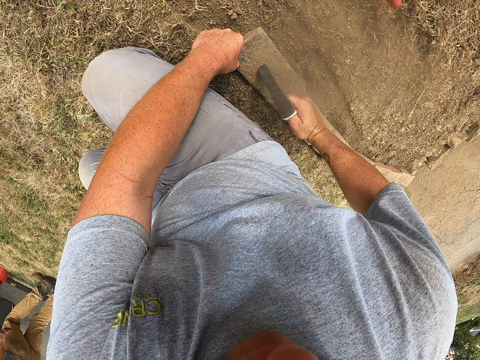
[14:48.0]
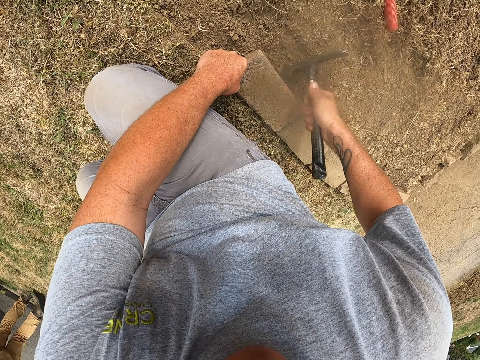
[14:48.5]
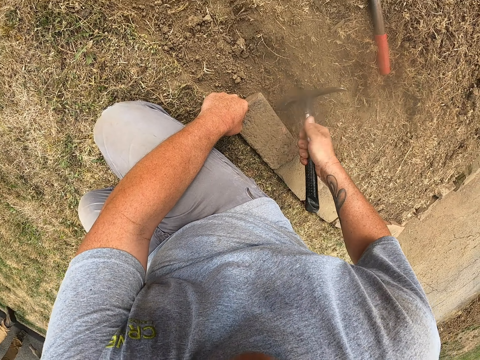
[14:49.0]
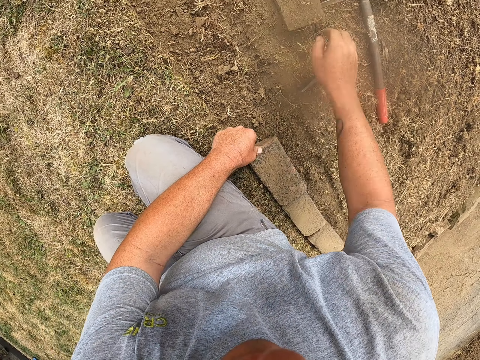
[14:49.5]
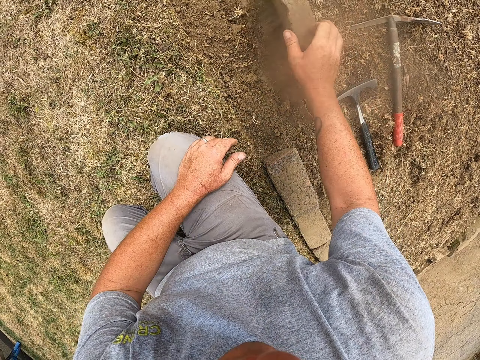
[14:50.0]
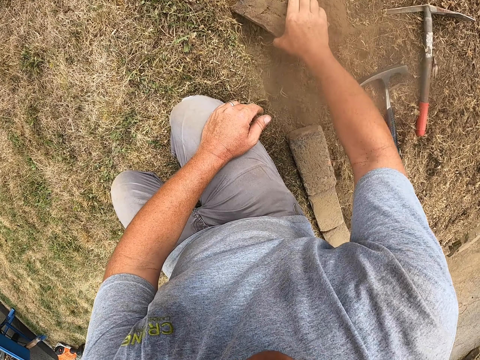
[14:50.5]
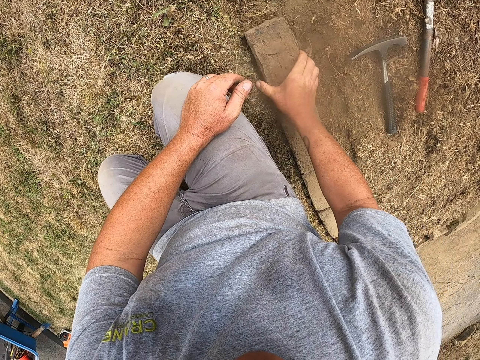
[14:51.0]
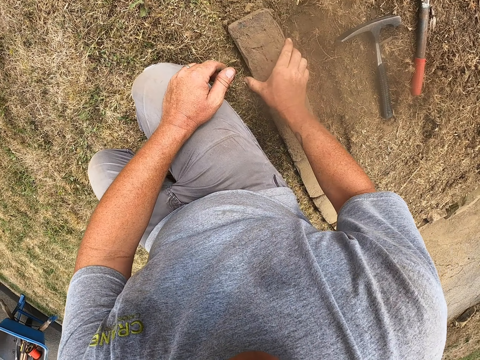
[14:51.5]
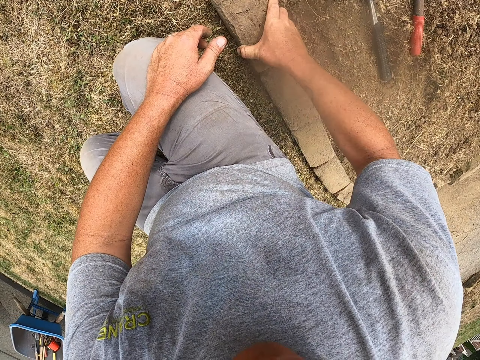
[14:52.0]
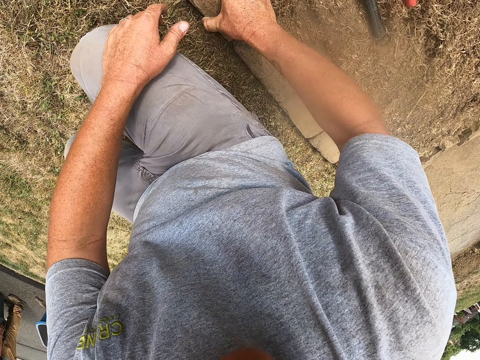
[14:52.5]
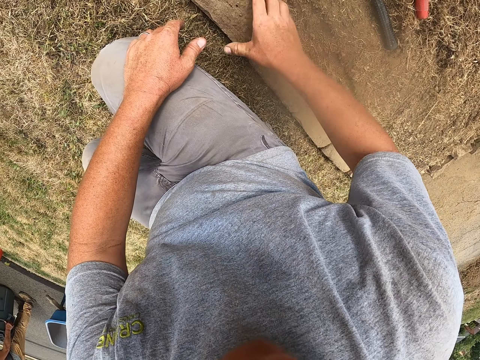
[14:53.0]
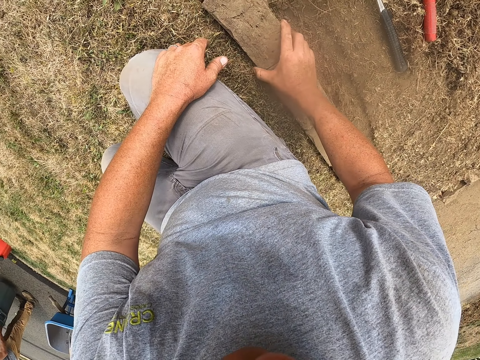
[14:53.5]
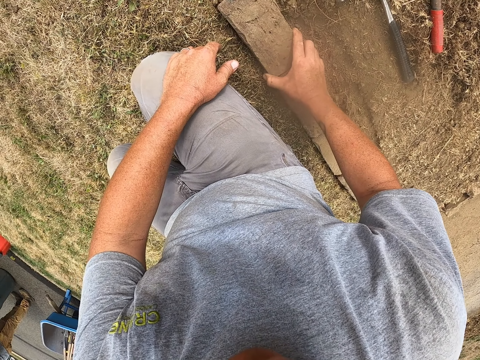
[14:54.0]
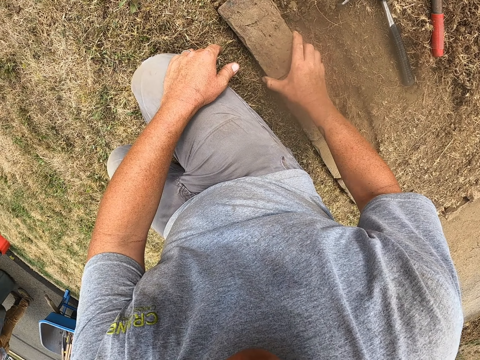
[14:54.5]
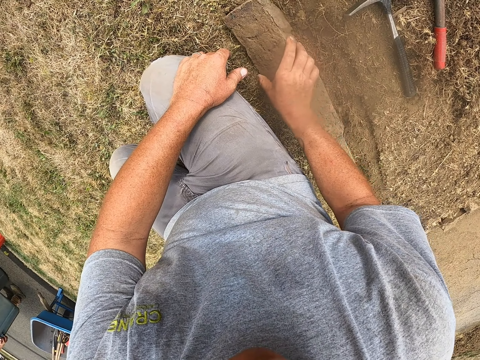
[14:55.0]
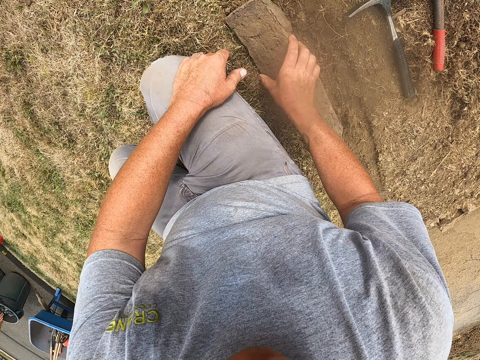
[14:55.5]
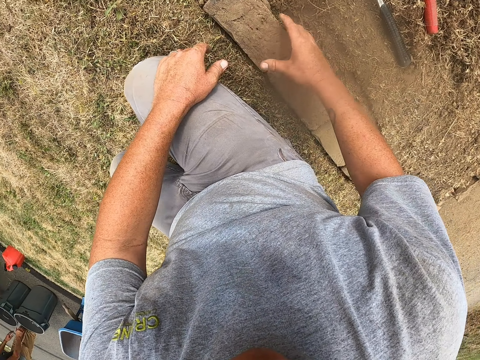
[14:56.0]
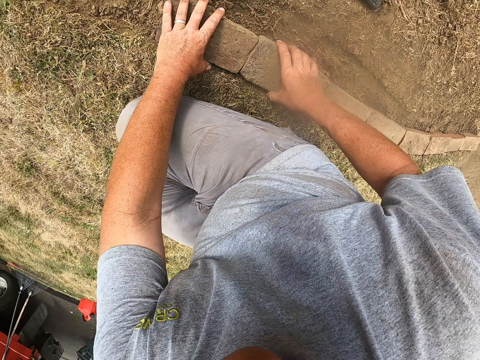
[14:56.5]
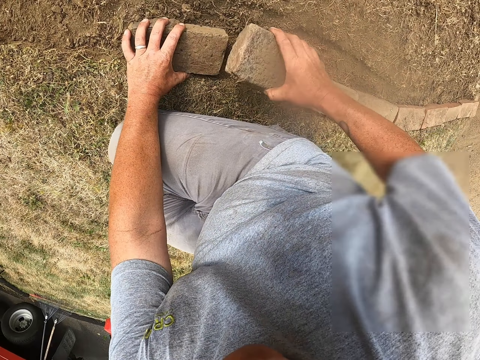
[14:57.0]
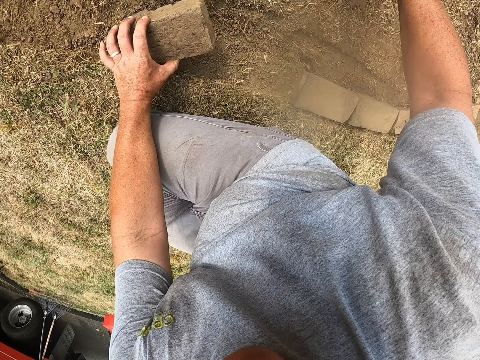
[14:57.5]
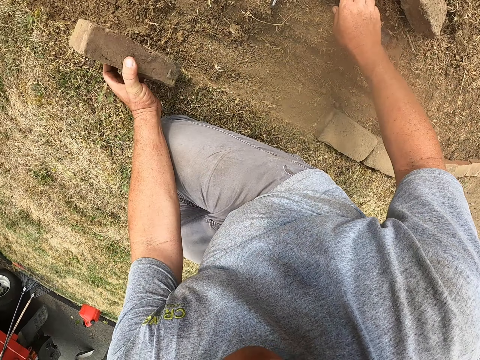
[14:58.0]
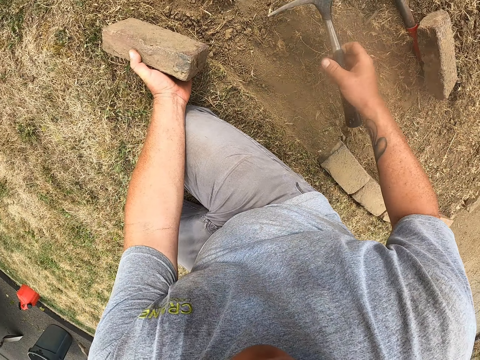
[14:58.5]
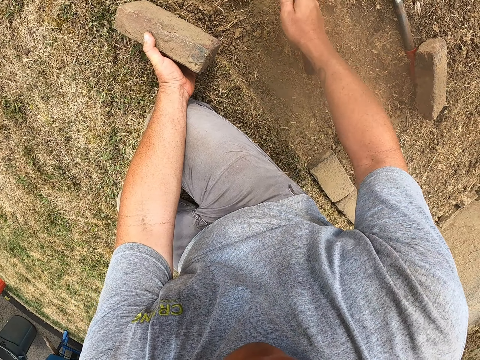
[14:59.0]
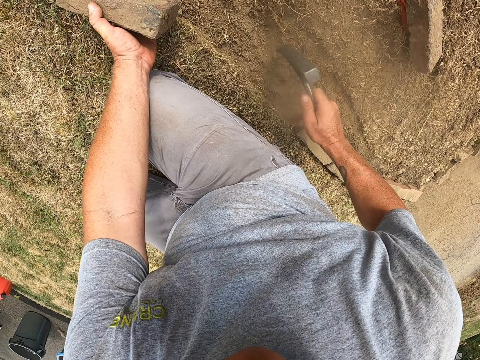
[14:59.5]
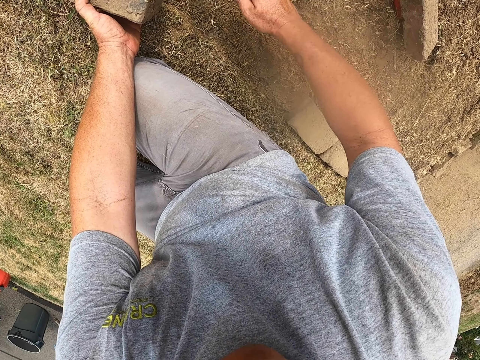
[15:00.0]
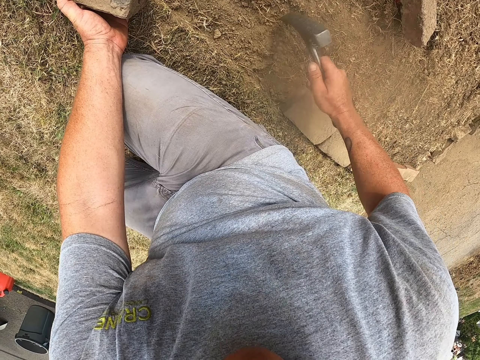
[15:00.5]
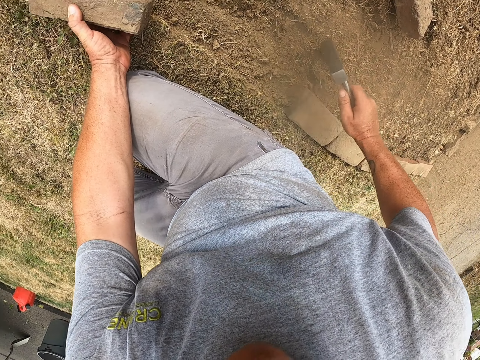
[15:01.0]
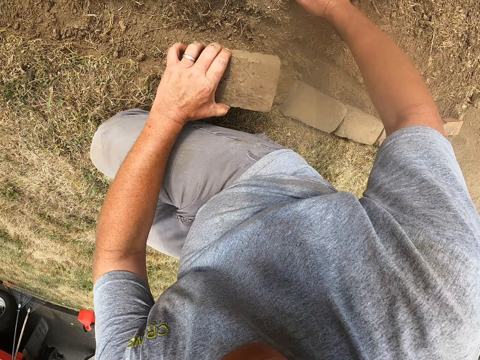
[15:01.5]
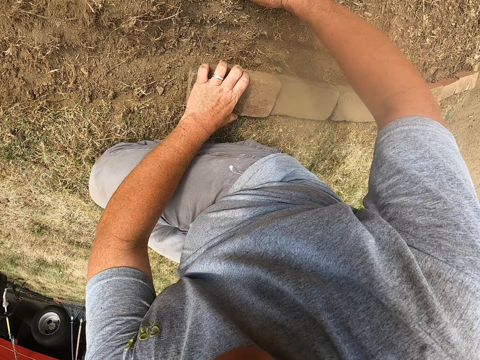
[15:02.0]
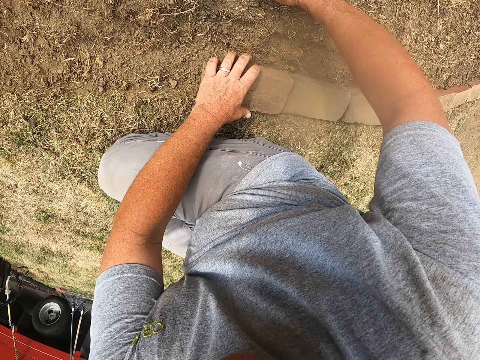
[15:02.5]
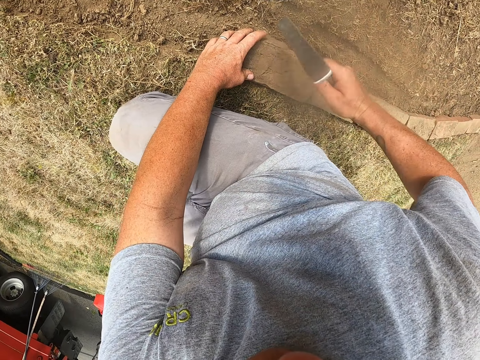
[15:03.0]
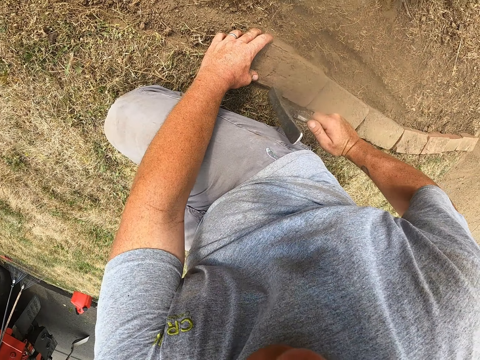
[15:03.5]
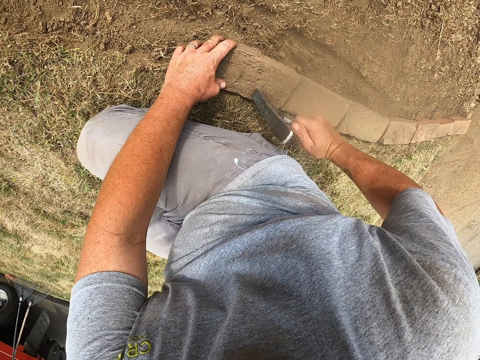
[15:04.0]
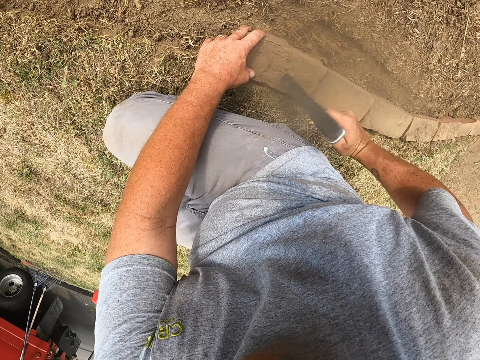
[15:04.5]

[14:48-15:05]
The camera wearer drops the mattock on the ground. He picks up a brick with his left hand. He moves the brick. He lays the brick on the ground. He adjusts the brick. He removes the brick from the line with his right hand. He drops the brick with his right hand. He uses the mattock to remove soil. He scratches the ground. He lays the brick on the ground. He hits the brick with the mattock on his right hand.

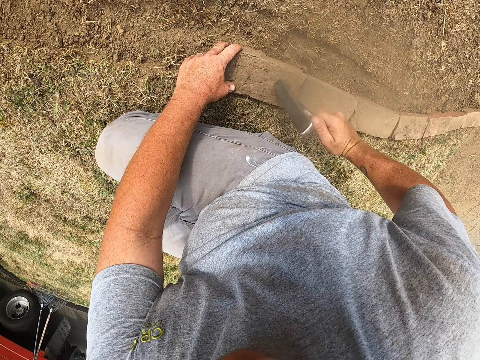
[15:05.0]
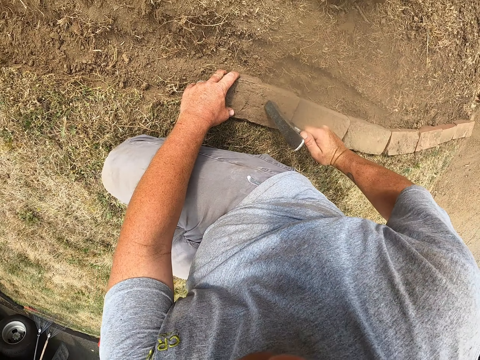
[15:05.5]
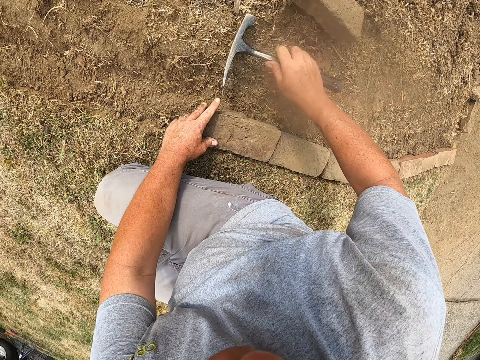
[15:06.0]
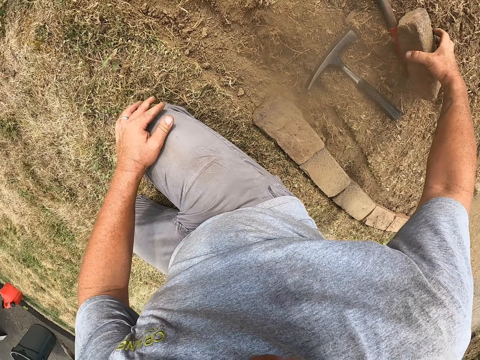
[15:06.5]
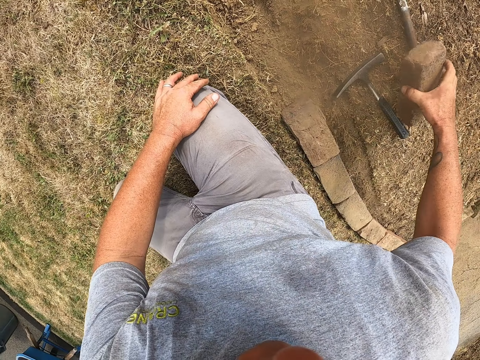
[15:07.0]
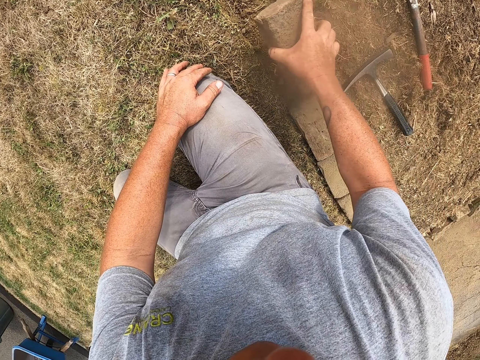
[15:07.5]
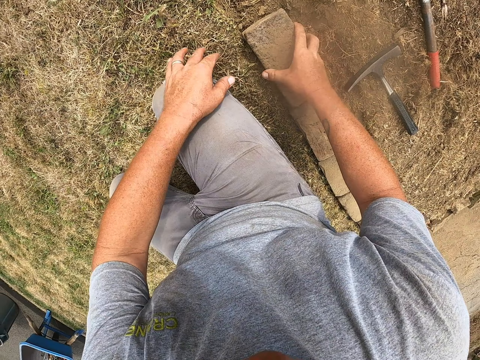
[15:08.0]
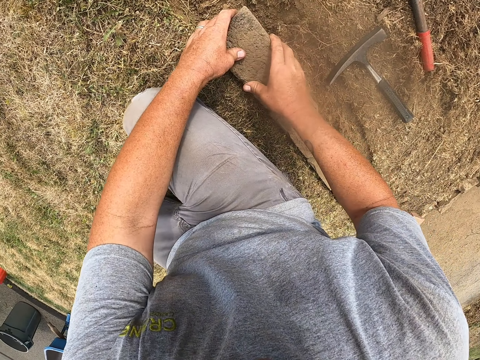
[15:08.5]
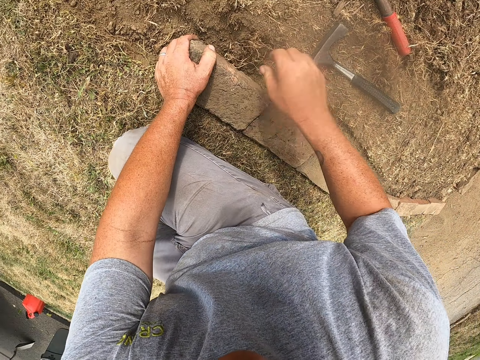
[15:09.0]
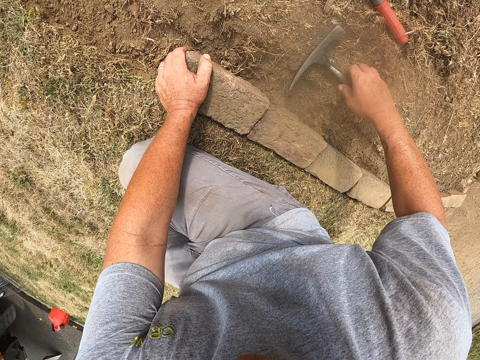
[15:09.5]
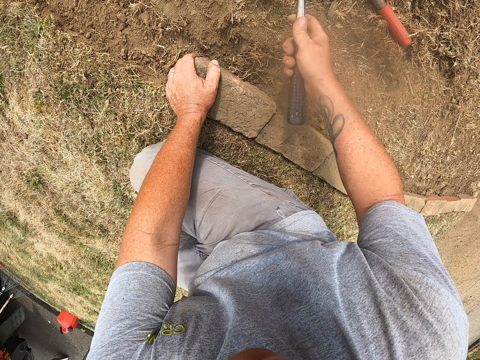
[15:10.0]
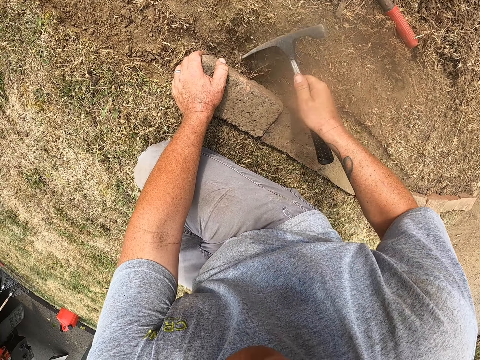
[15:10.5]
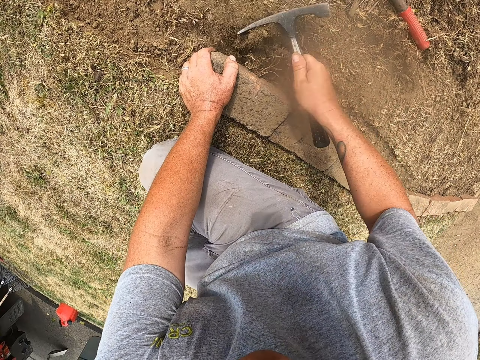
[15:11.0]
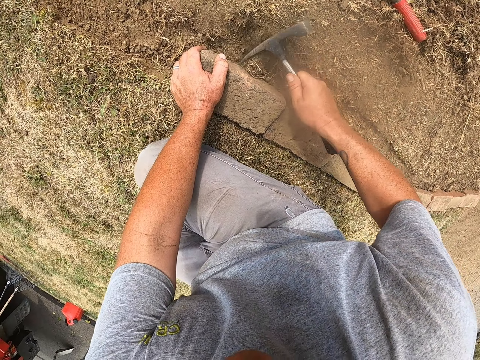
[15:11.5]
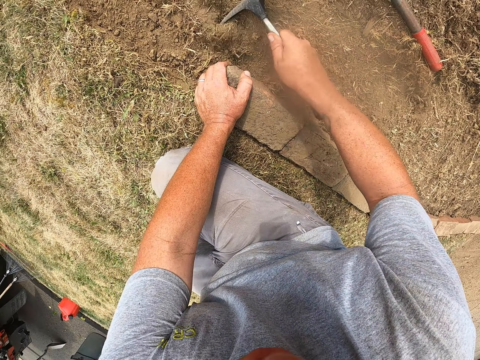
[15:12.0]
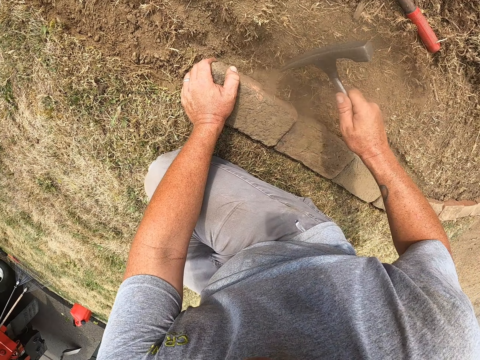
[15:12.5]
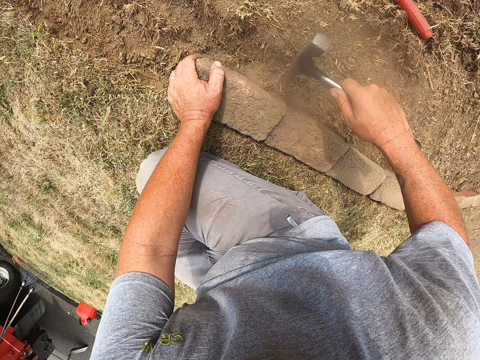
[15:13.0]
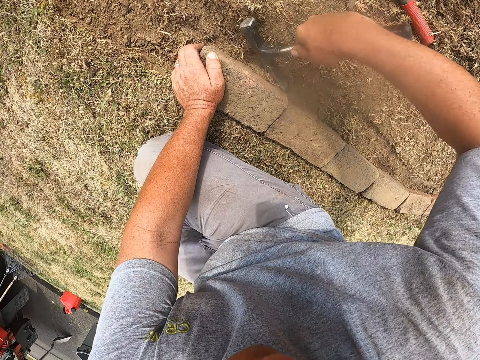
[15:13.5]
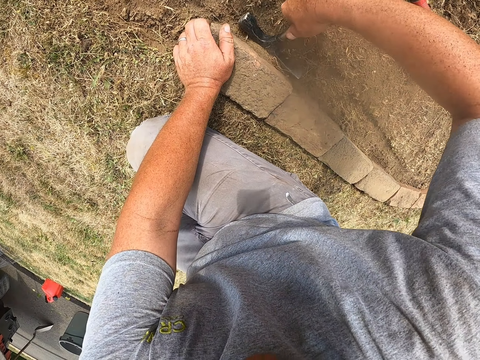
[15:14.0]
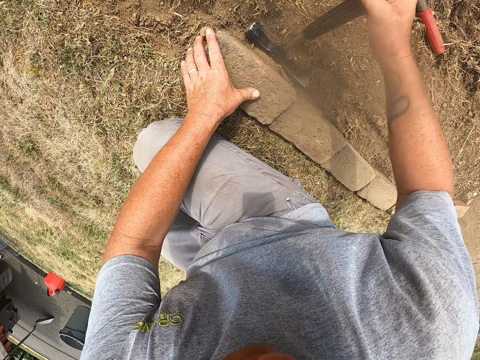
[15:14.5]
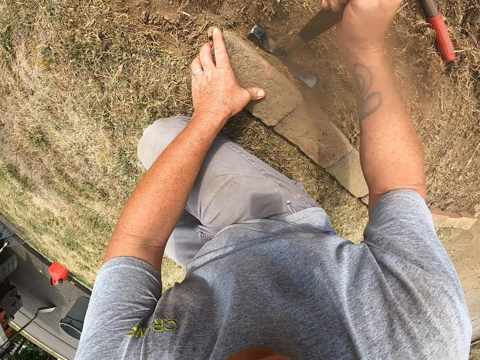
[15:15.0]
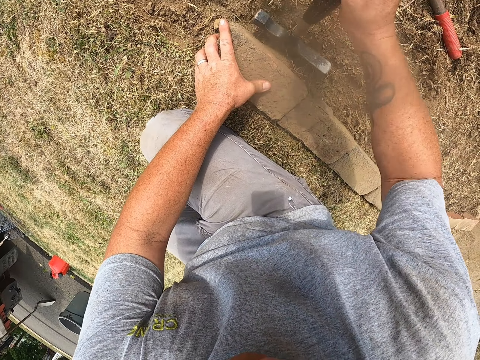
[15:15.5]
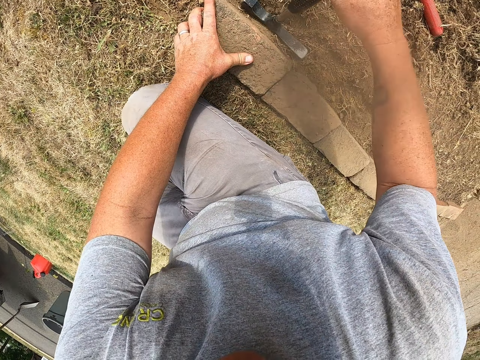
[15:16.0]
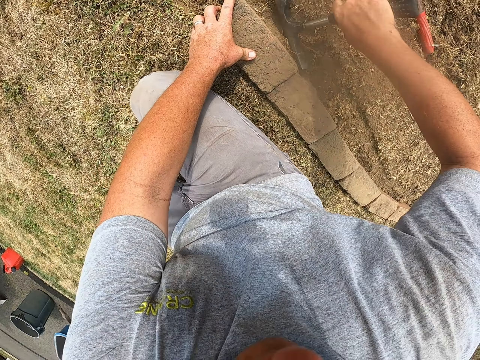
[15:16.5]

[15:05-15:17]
The camera wearer puts the mattock on the floor. He picks up a brick with his right hand. He lays the brick on the ground. He holds the brick. He picks up the mattock on the floor. He draws soil with the mattock. He presses the soil.
